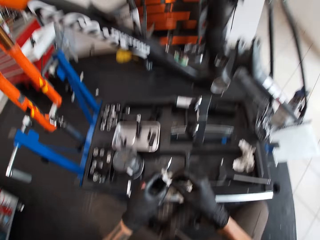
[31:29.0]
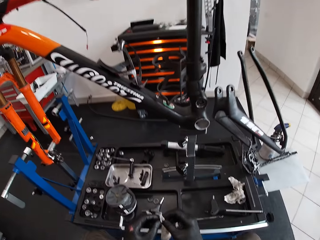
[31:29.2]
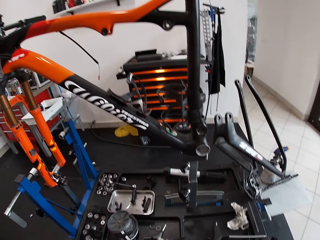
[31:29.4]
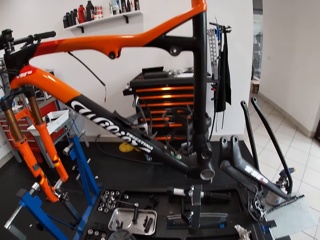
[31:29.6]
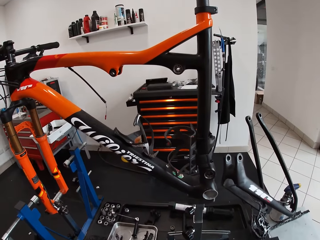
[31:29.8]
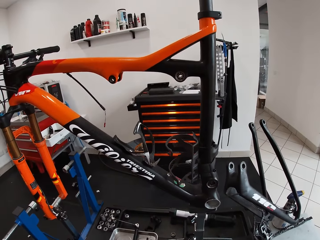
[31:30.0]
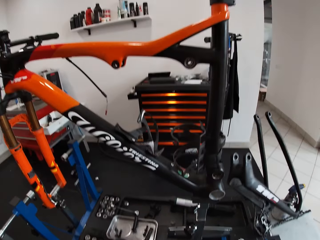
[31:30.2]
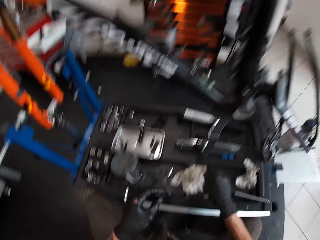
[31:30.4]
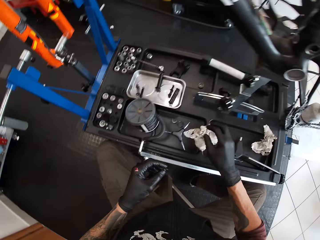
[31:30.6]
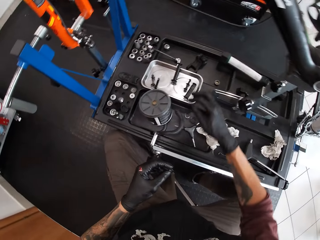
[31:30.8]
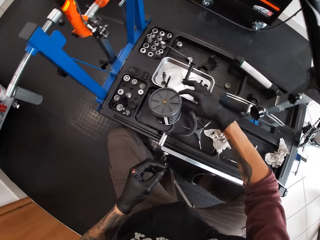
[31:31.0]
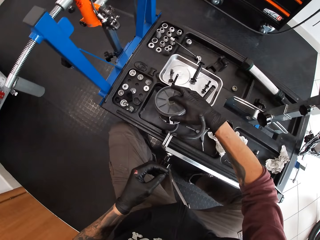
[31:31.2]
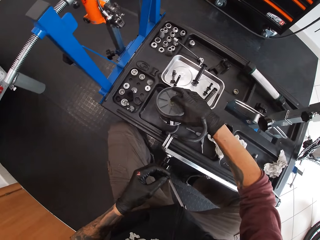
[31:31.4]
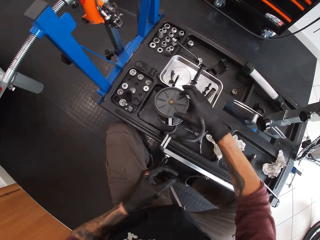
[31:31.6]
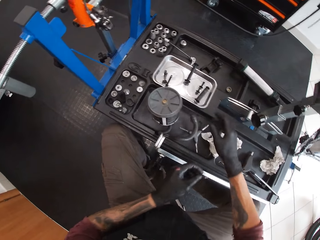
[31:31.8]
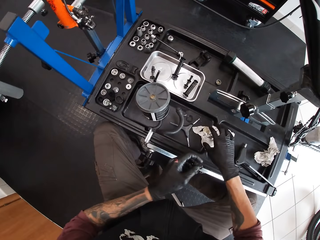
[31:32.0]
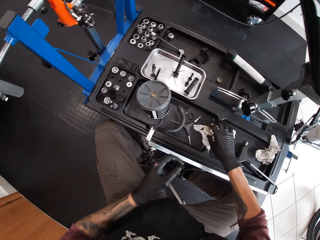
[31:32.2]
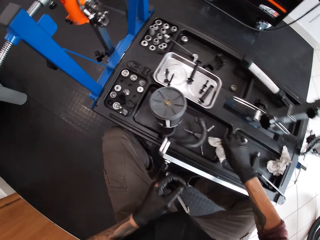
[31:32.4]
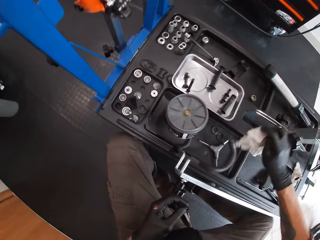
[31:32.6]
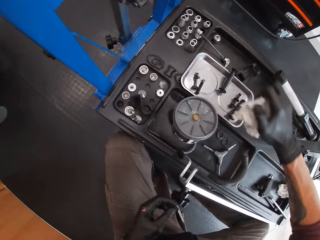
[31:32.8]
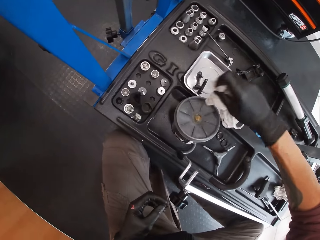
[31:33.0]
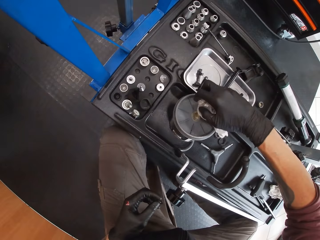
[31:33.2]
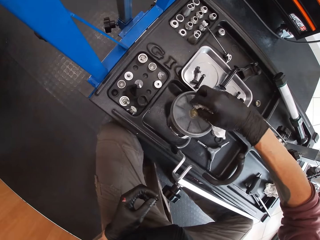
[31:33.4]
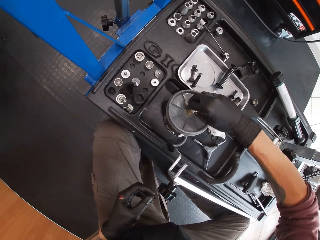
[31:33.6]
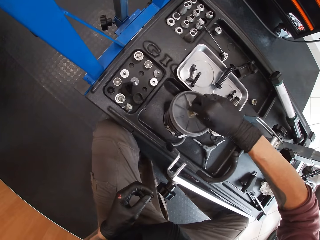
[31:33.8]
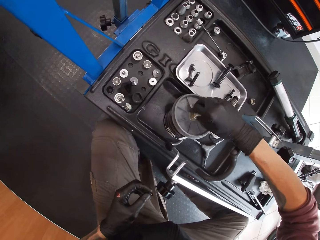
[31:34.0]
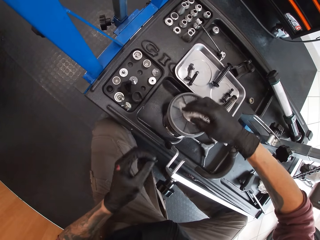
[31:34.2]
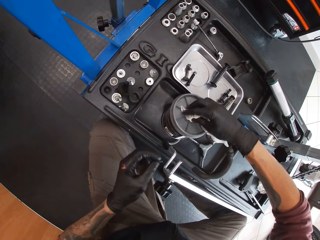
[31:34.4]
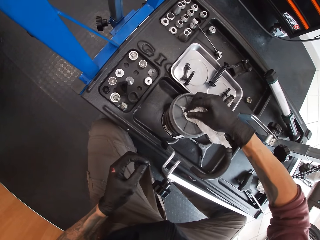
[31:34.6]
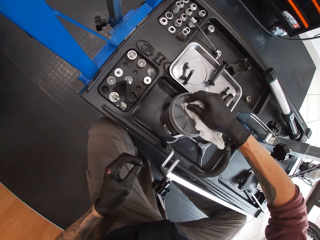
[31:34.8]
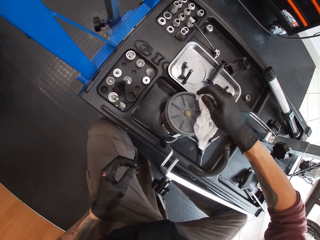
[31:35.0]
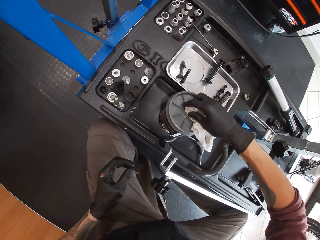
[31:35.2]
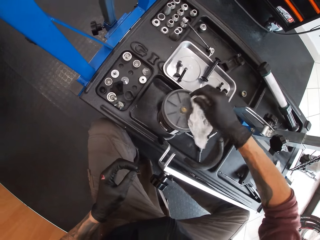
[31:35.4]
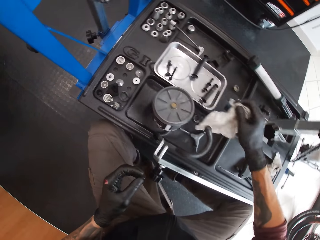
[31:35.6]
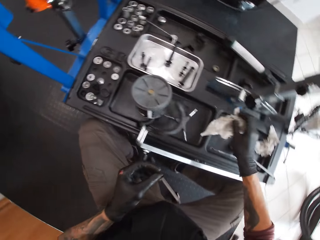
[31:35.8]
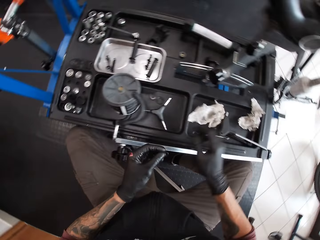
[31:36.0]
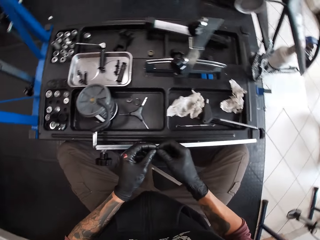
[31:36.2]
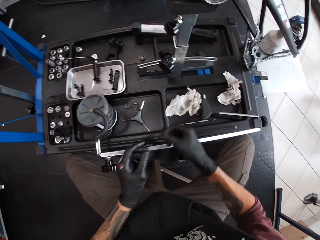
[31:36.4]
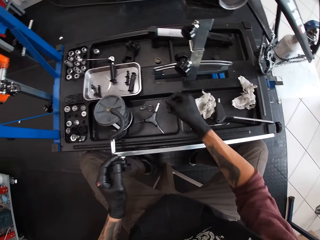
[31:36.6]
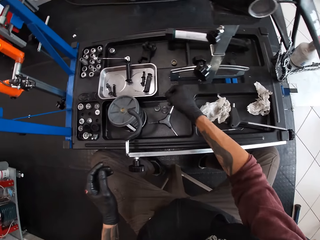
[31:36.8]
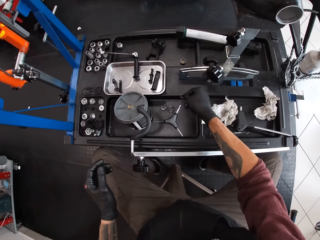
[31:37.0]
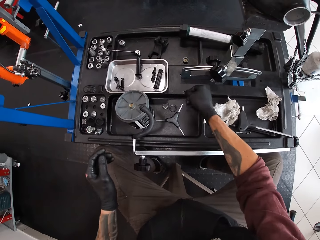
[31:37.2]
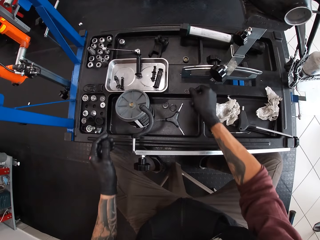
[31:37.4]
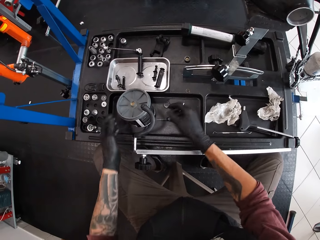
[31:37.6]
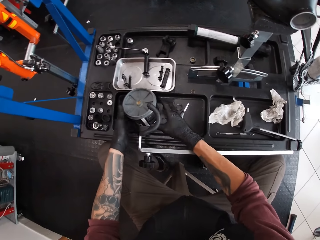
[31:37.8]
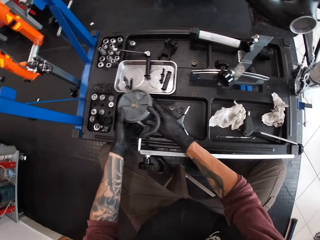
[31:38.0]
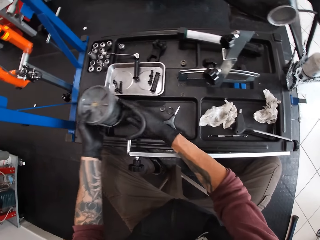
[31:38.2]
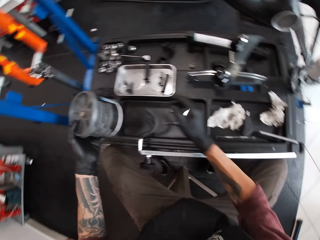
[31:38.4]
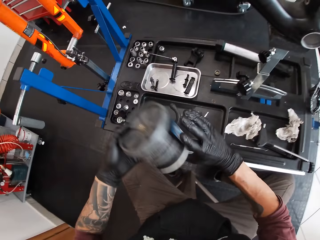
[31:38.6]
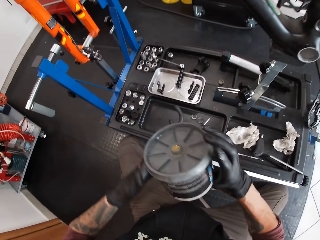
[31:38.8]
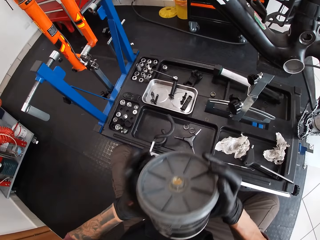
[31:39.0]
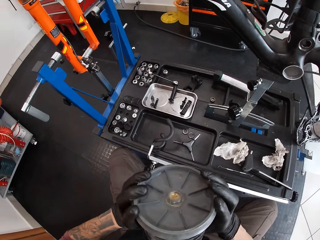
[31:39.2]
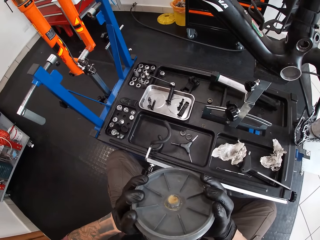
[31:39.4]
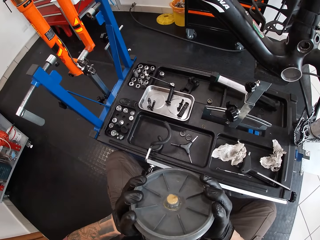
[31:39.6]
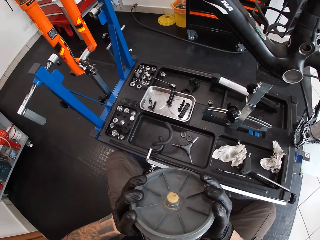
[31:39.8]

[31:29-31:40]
The camera wearer throws the wipe in his right hand on the work bench. He looks around a garage. He takes grease from the grease container on the work bench with his right index finger. He picks up a wipe from the work bench with his right hand. He takes grease from the grease container with the wipe on his right hand. He wipes a tin. He drops the wipe in his right hand on the work bench. He holds the bicycle bearing with his hands. He drops the bearing on the work bench with his right hand. He picks up the grease container from the work bench with his hands. He removes his right hand from the grease container. He holds the grease container with his hands.

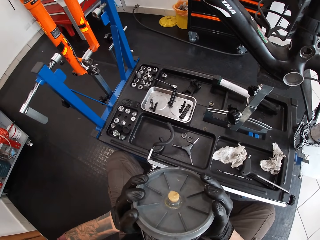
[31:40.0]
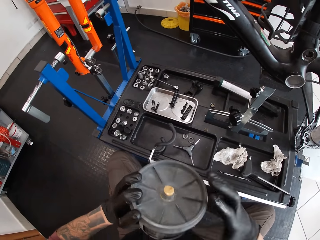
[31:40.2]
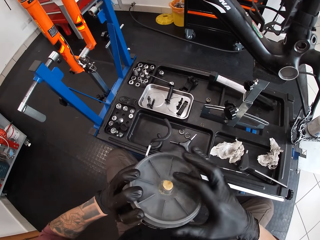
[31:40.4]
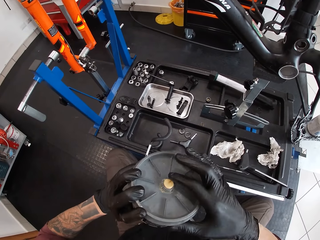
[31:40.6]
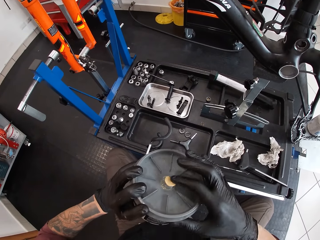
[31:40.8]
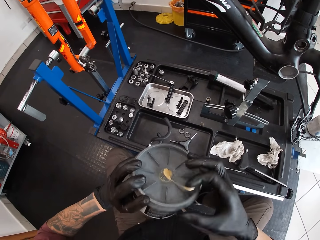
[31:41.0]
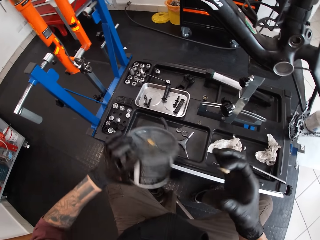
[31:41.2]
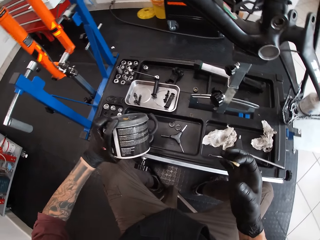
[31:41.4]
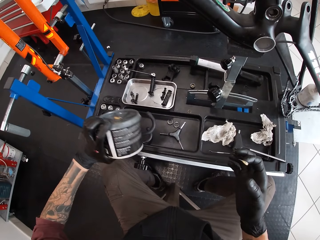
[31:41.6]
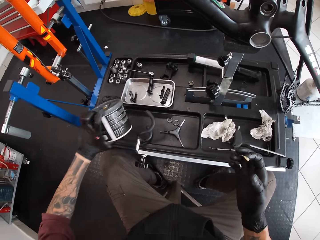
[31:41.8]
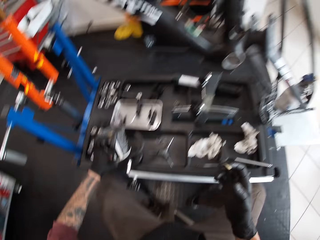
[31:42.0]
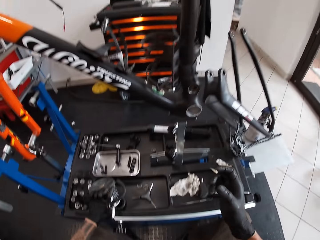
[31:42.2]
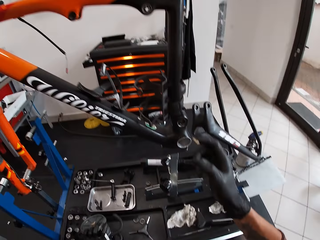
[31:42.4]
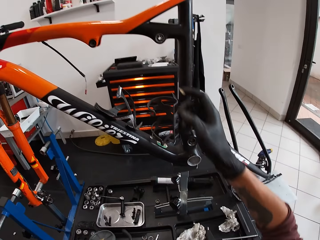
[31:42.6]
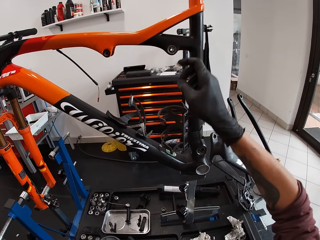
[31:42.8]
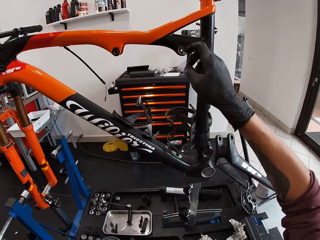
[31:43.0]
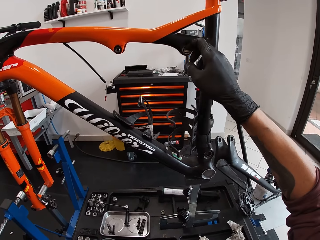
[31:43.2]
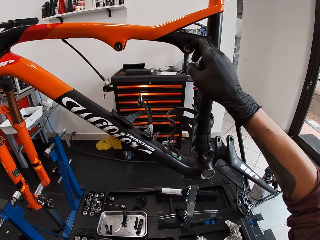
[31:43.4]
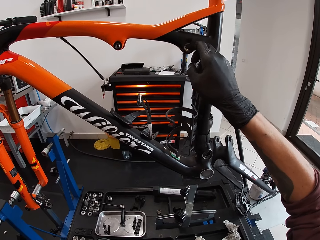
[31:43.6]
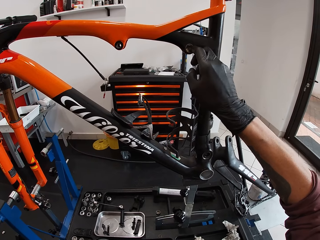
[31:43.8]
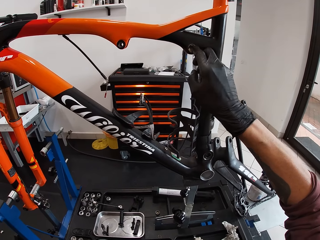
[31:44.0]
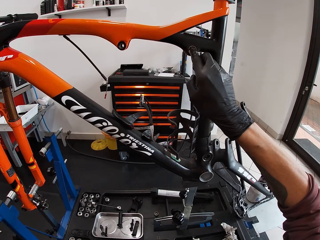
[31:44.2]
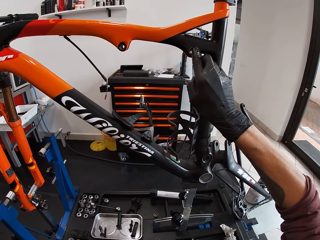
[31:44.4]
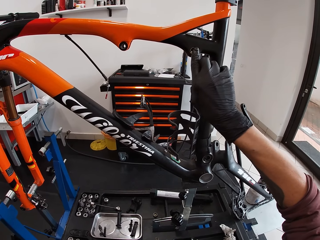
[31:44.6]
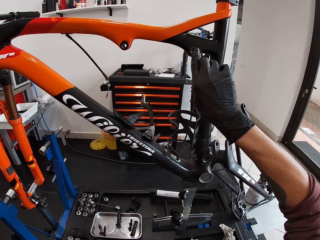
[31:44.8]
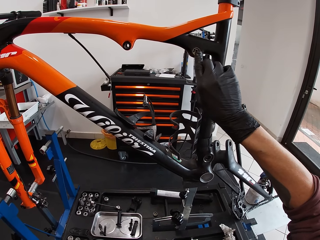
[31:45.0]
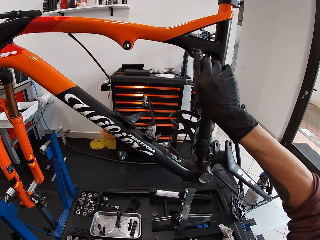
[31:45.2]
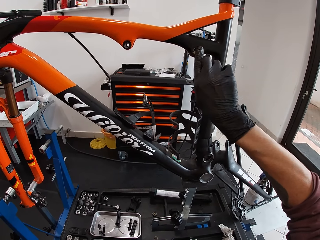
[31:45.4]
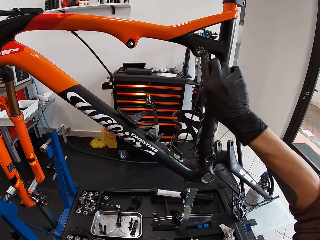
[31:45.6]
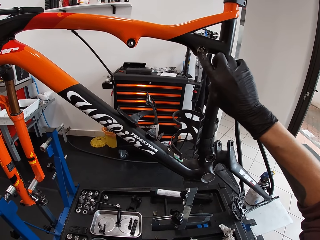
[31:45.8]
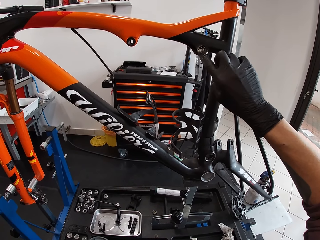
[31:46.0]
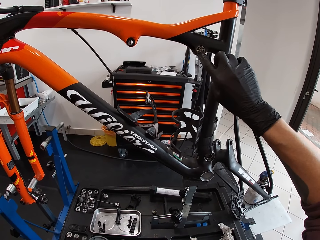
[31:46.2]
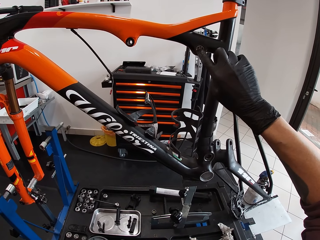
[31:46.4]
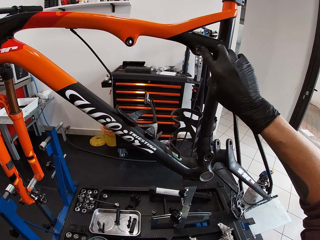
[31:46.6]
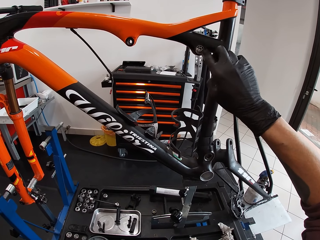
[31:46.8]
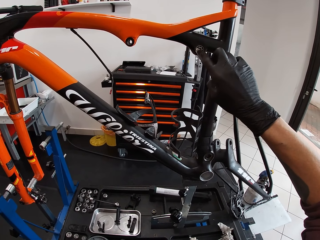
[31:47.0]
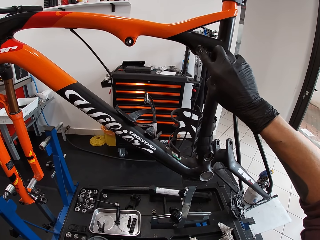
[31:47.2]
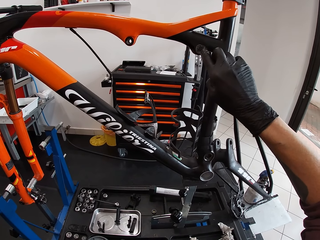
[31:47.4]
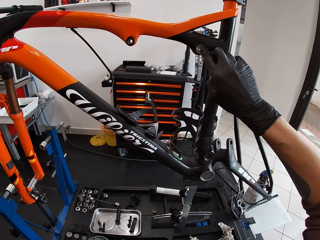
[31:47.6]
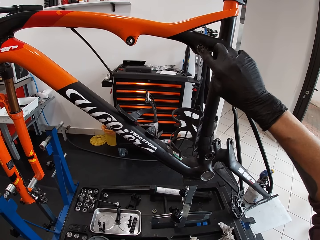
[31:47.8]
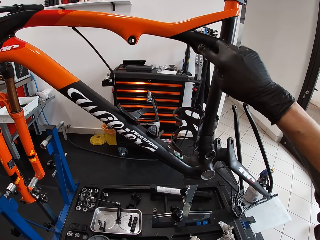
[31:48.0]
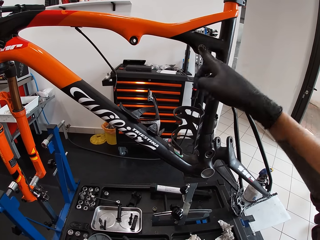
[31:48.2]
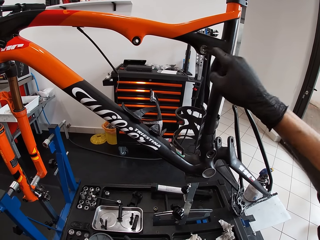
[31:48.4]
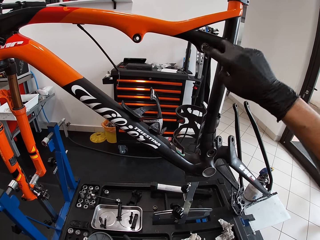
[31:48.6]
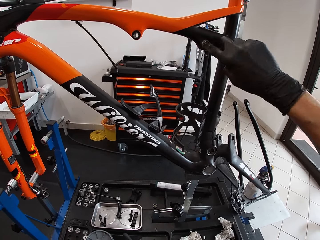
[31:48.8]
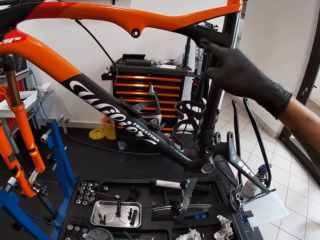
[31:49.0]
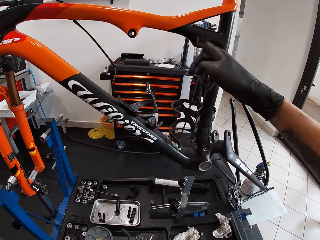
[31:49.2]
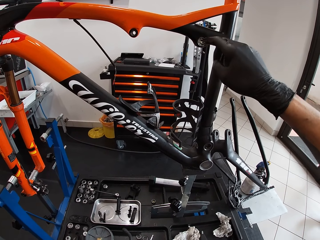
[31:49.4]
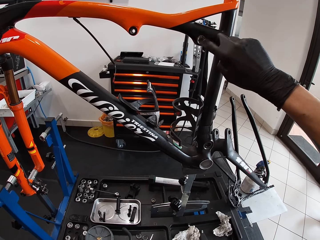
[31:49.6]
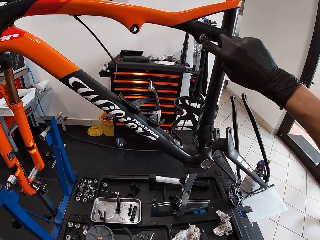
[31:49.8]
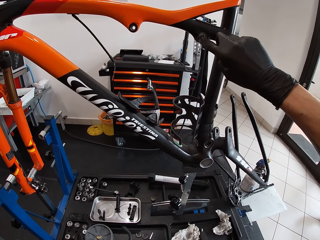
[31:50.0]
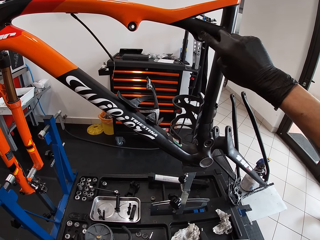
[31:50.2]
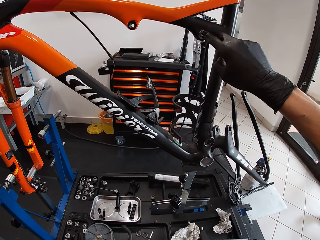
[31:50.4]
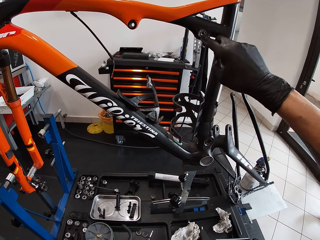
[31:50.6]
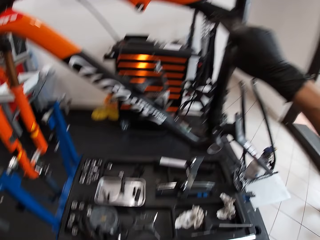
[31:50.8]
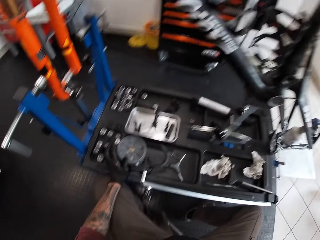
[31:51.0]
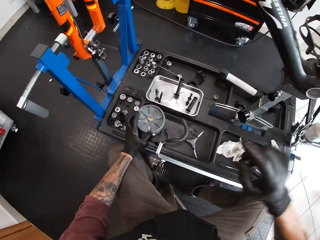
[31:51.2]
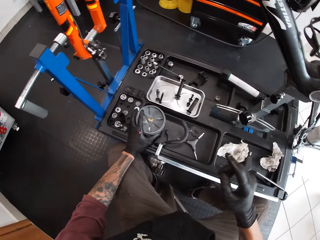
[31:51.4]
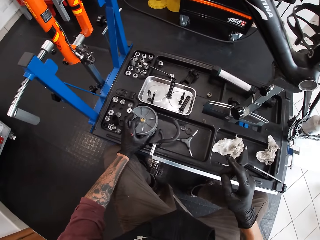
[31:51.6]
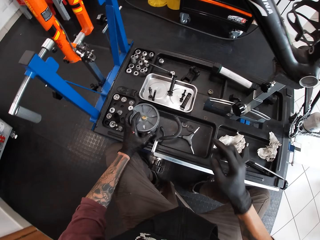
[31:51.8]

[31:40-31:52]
The camera wearer squeezes oil from a tin. He takes grease from the grease container with his right index finger. He drops the grease container on the work bench with his left hand. He applies the grease in his right index finger on the crank spider of the bicycle frame.
